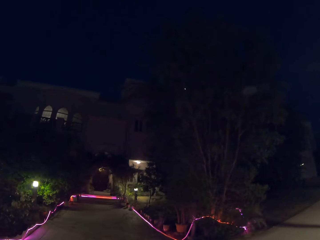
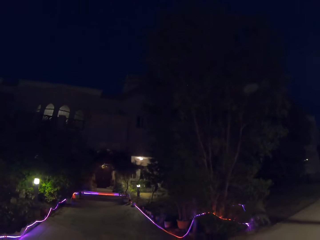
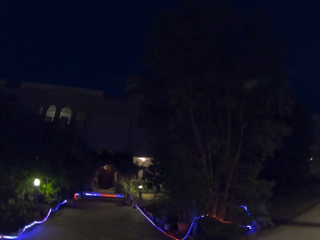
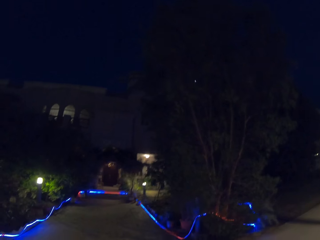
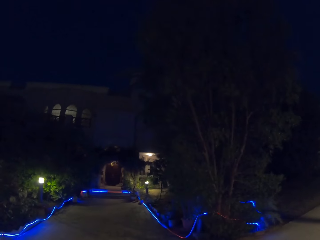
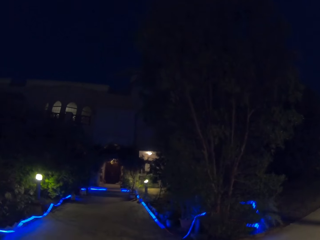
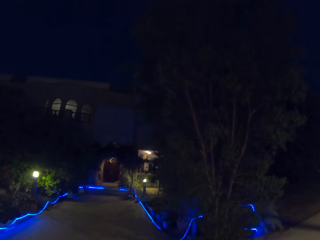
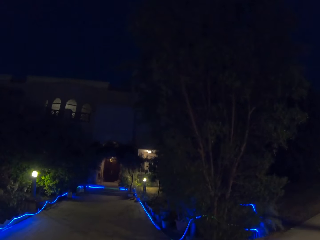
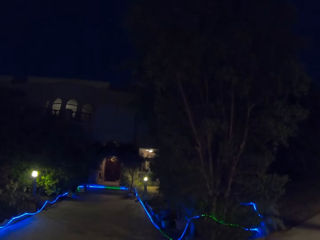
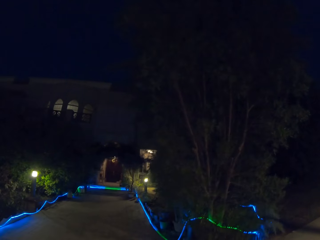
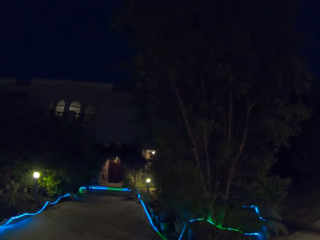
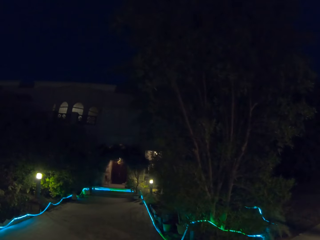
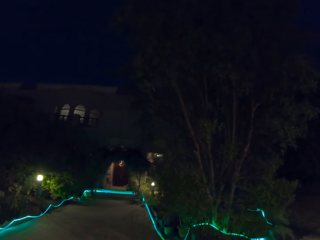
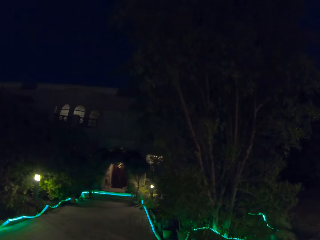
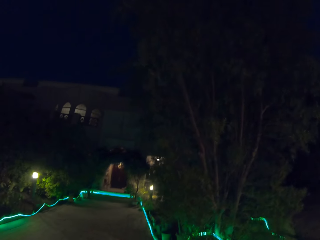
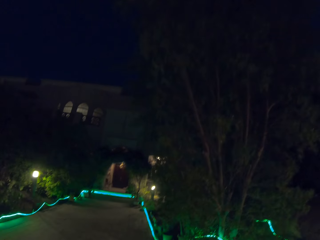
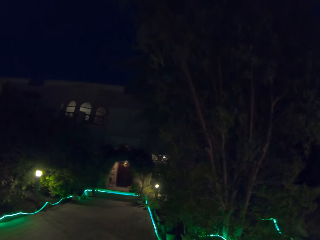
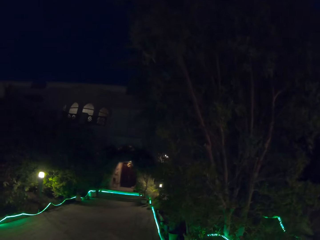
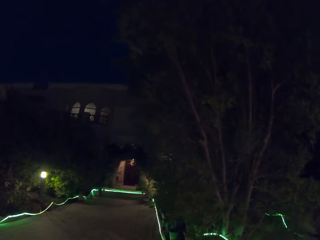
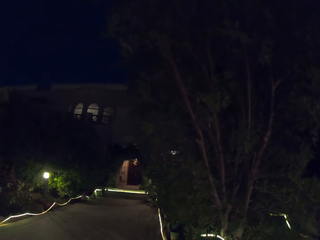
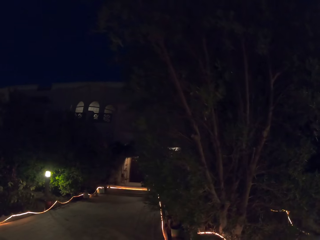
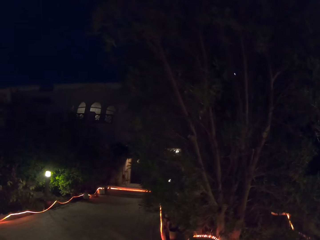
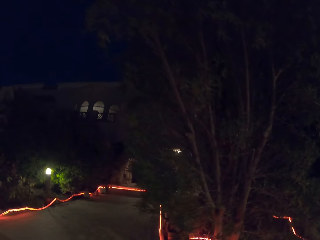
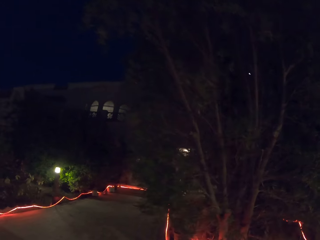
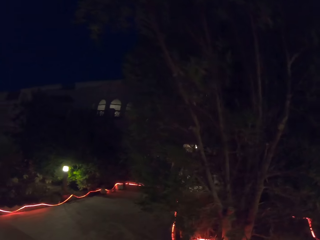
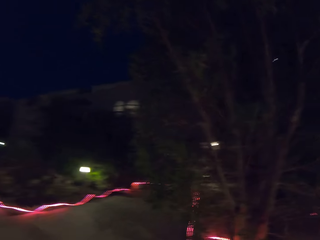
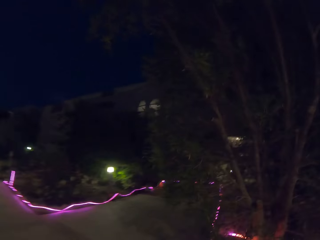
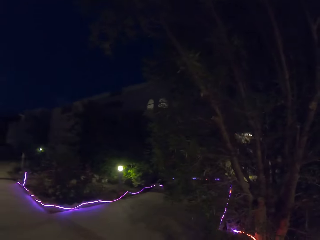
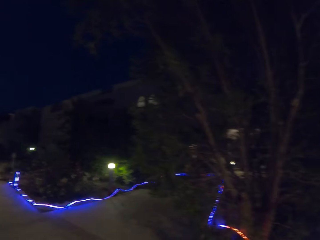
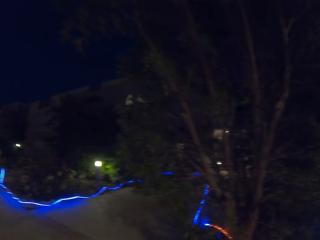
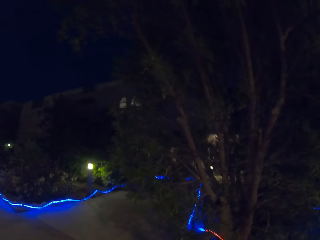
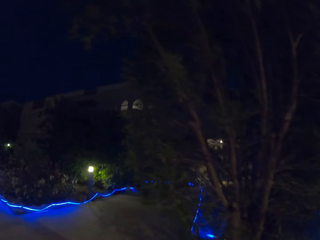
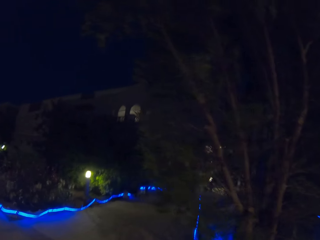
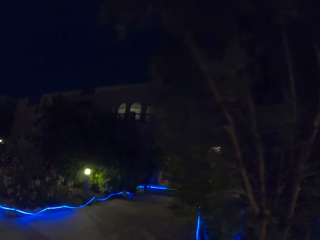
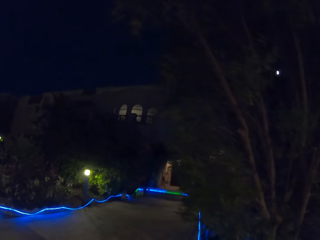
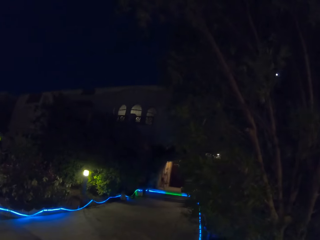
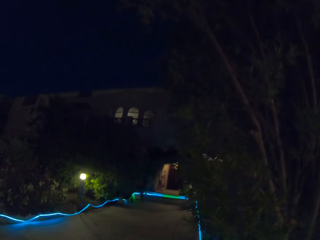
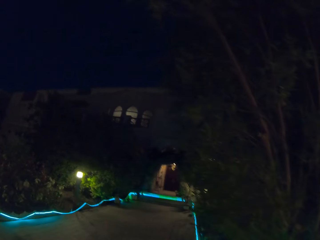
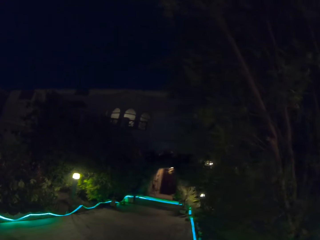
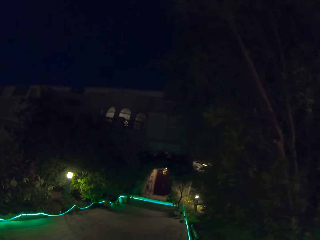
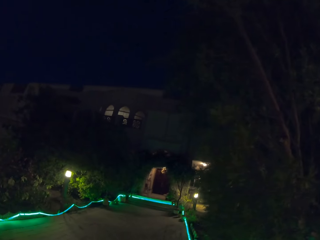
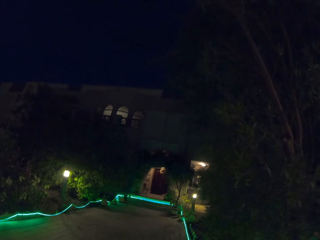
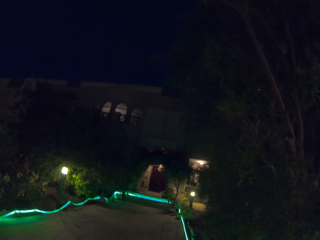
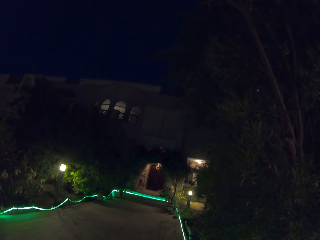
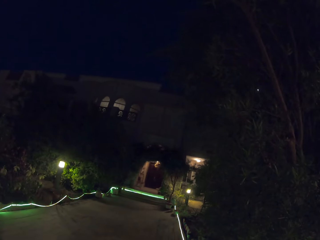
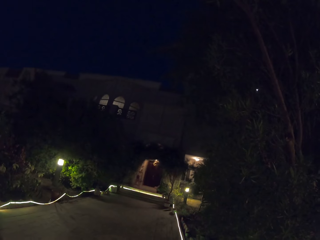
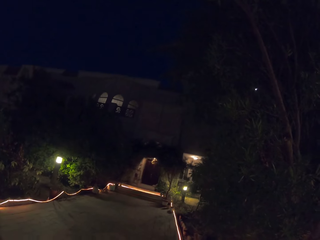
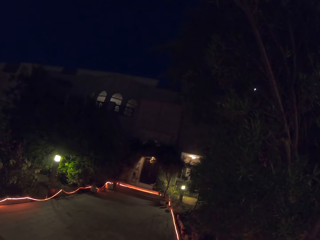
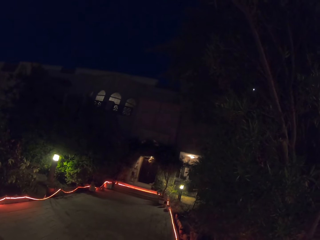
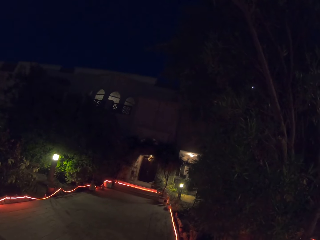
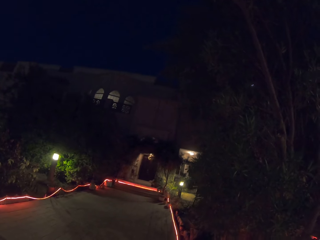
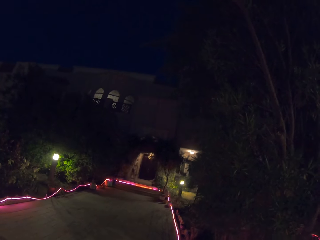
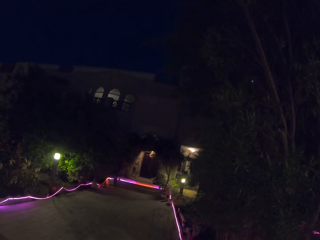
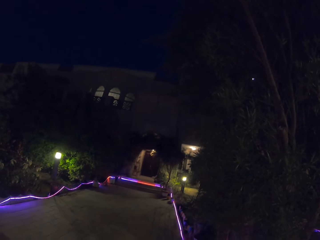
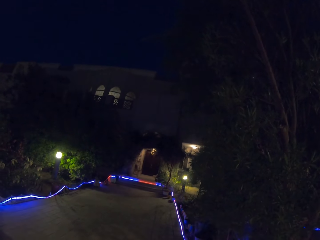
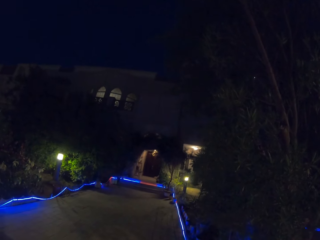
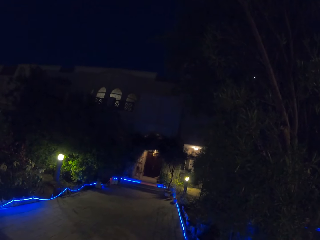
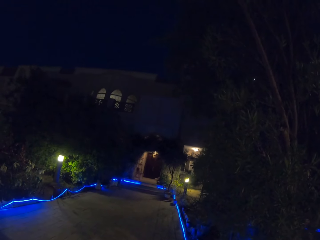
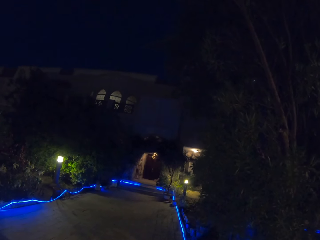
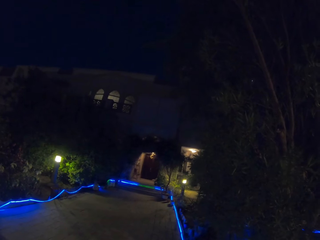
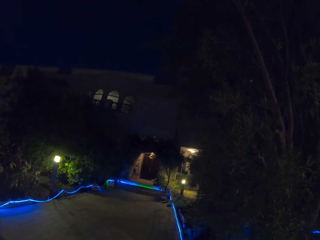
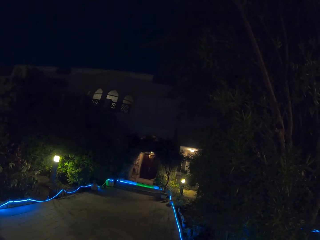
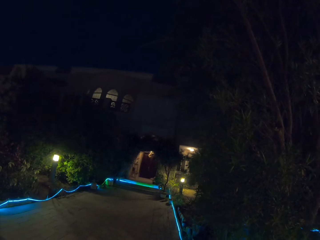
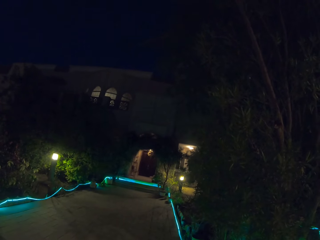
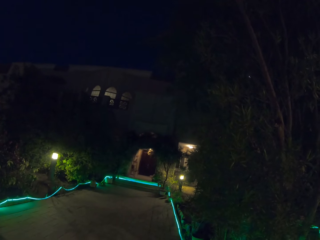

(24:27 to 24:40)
The camera wearer looks at the decorative lights. They look at a building.

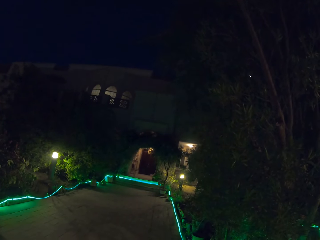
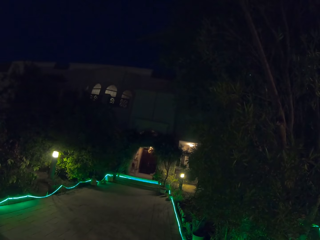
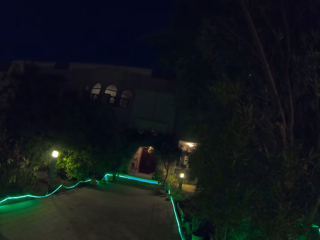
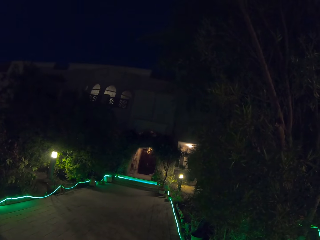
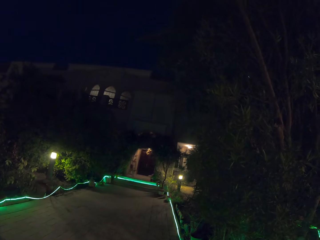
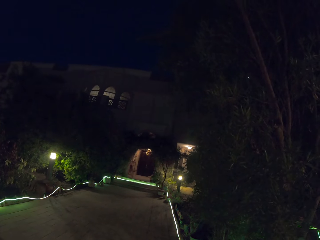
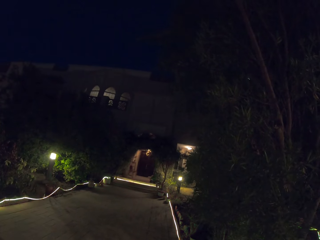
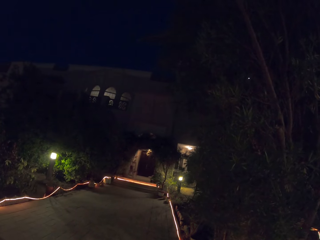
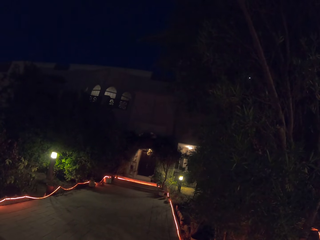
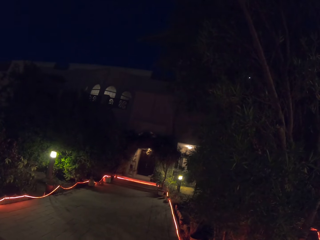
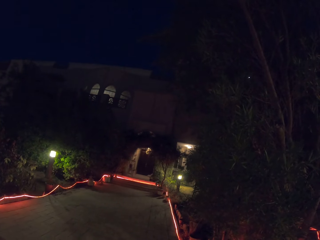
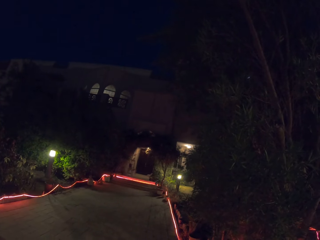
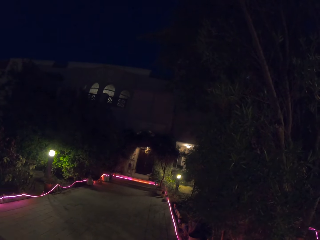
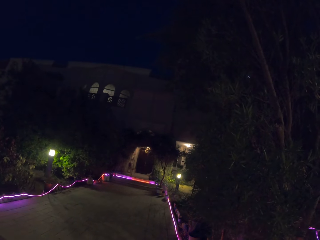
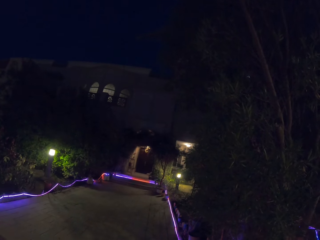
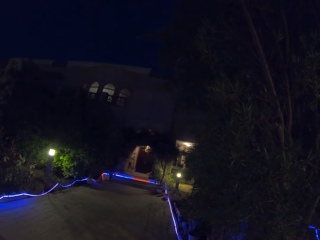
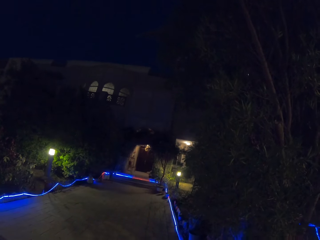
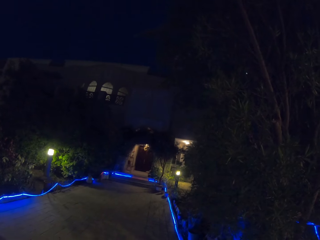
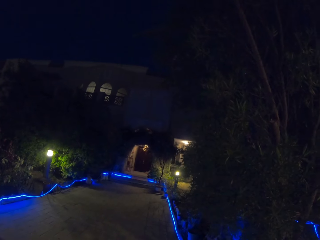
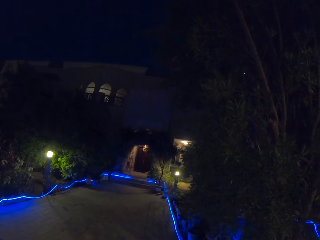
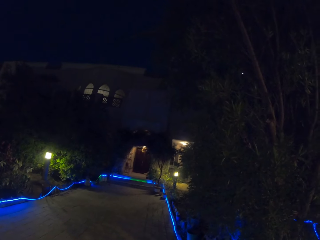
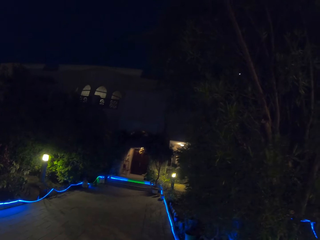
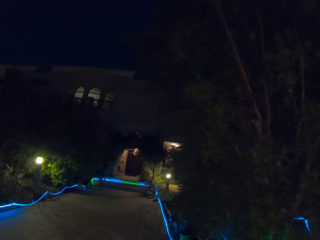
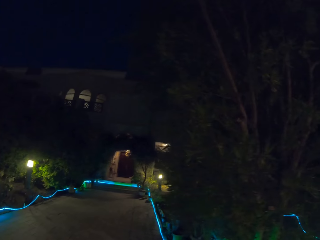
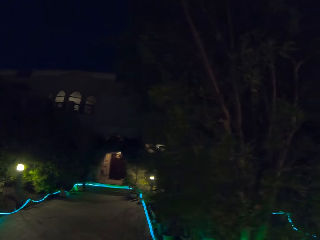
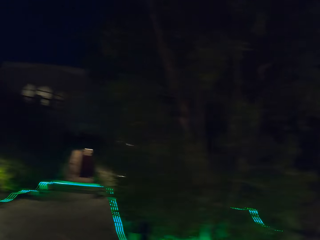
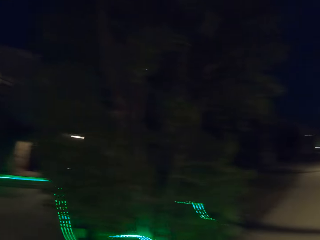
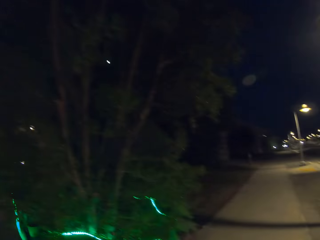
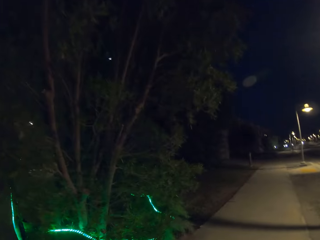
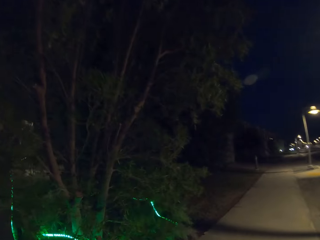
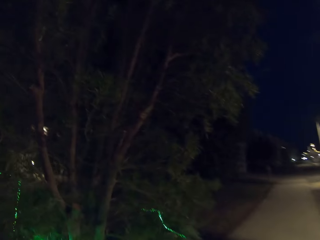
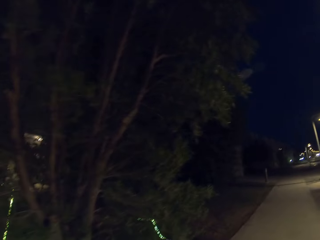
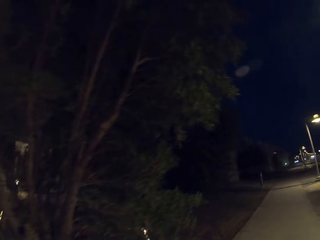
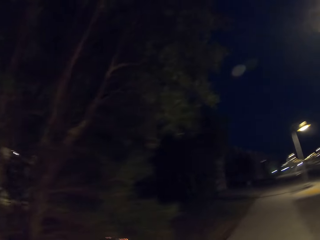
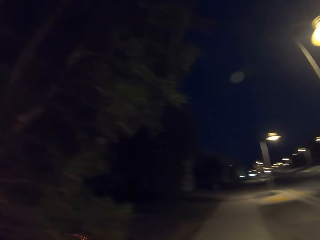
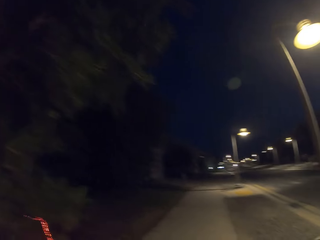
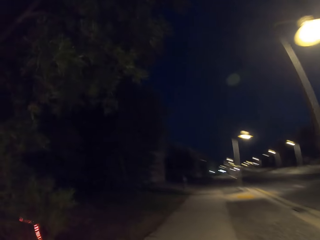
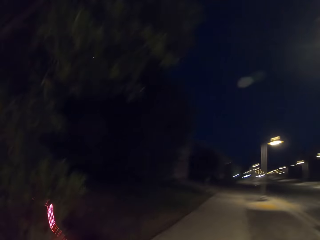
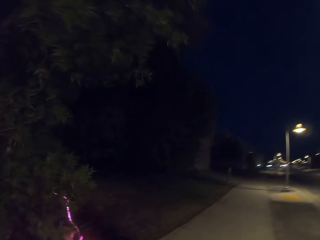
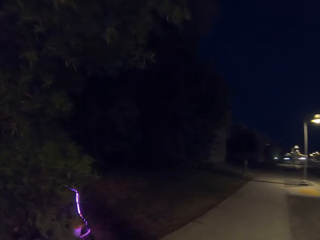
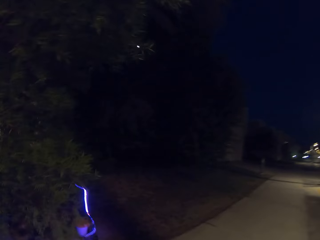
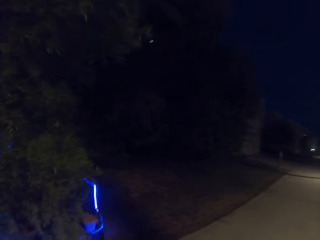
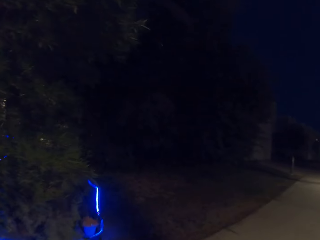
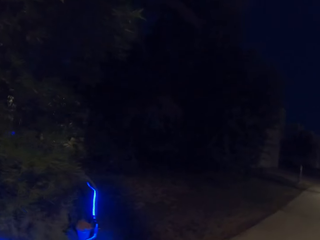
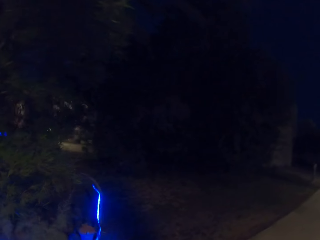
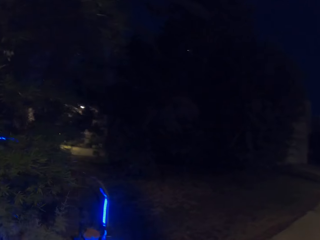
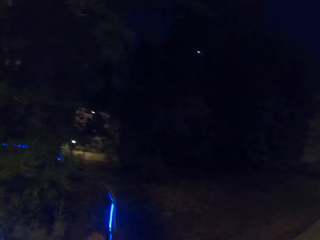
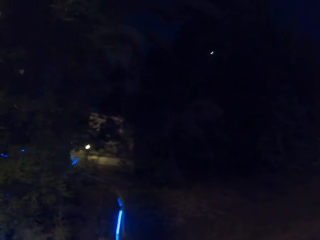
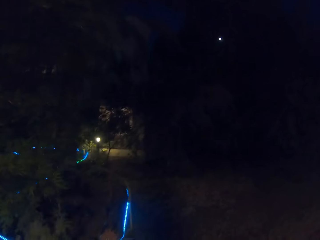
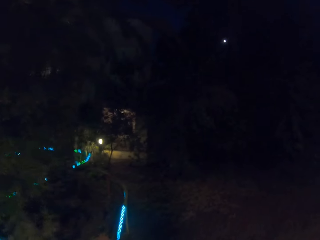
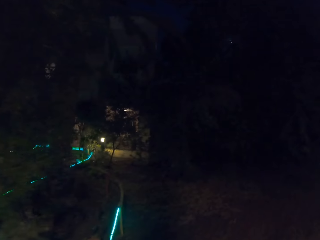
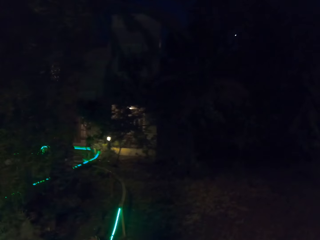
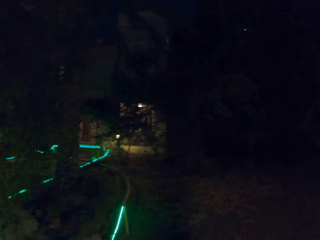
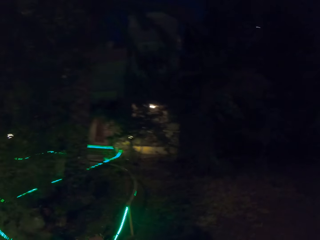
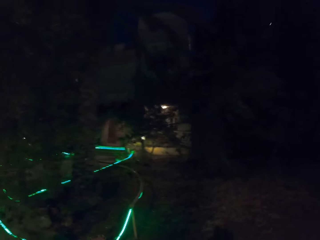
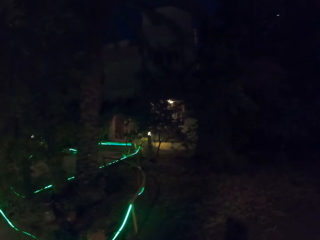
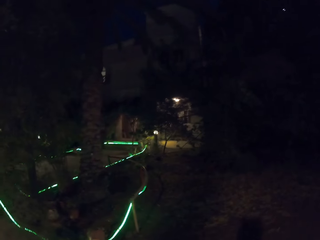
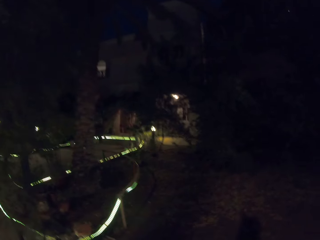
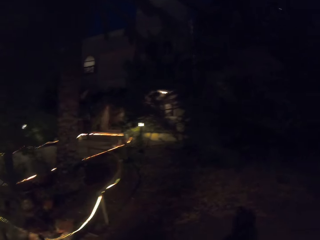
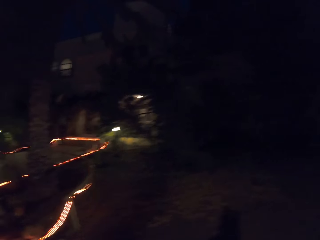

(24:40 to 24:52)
The camera wearer walks along the sidewalk. They look at the decorative lights.
